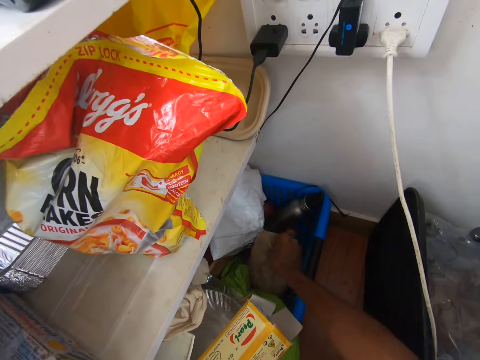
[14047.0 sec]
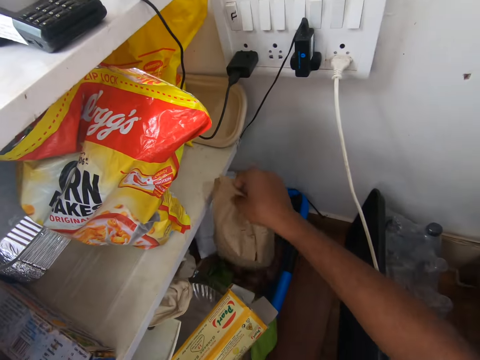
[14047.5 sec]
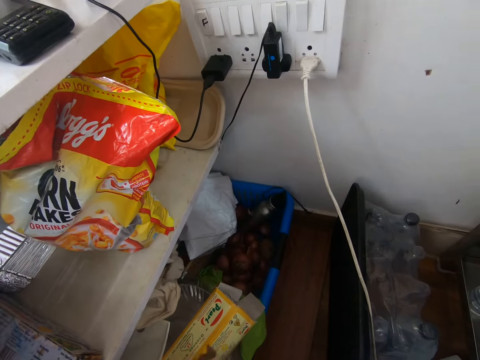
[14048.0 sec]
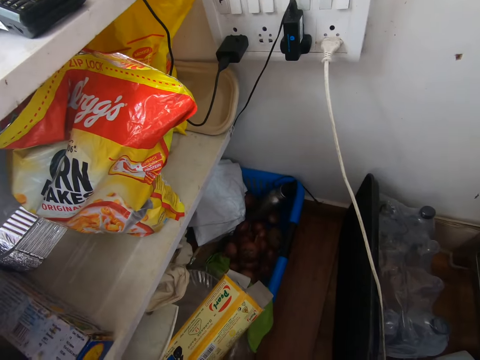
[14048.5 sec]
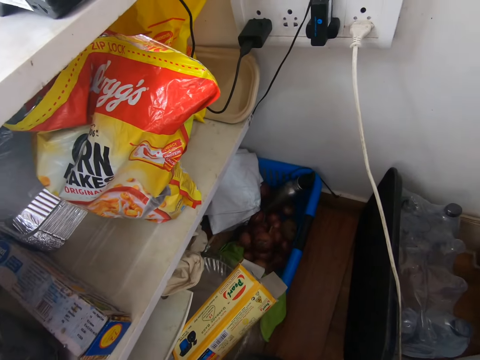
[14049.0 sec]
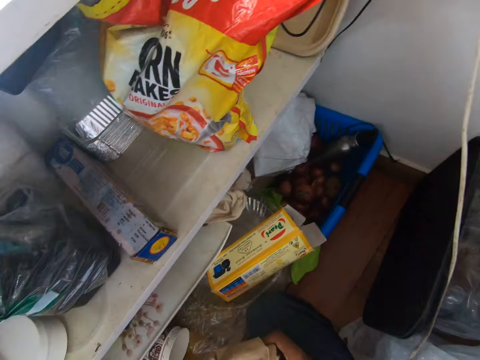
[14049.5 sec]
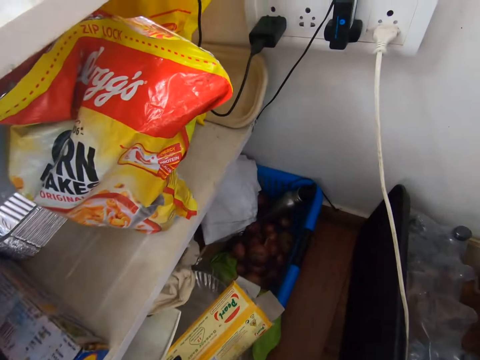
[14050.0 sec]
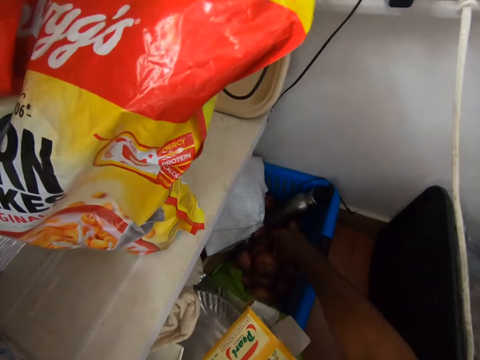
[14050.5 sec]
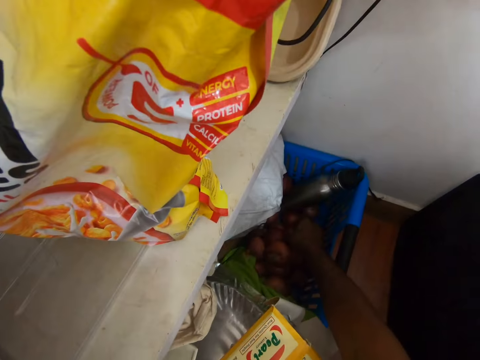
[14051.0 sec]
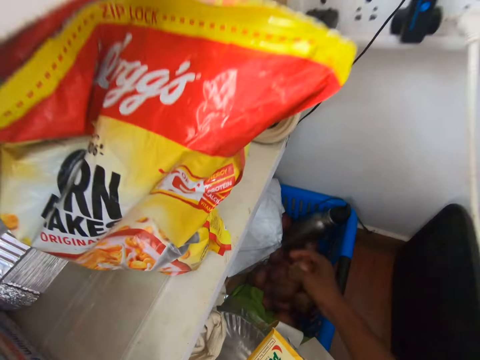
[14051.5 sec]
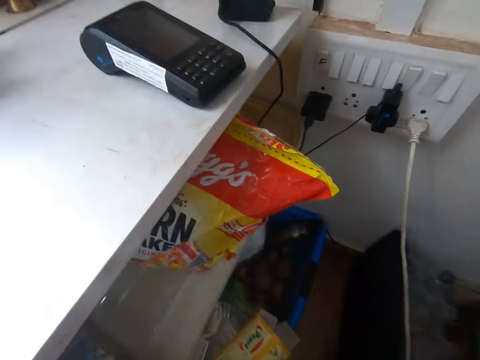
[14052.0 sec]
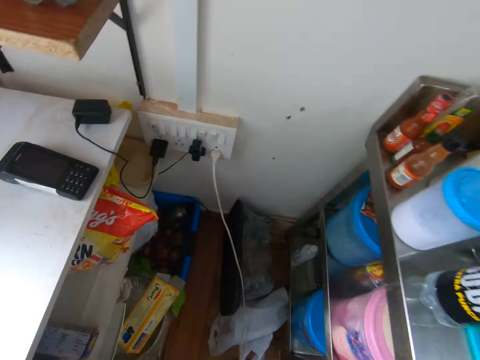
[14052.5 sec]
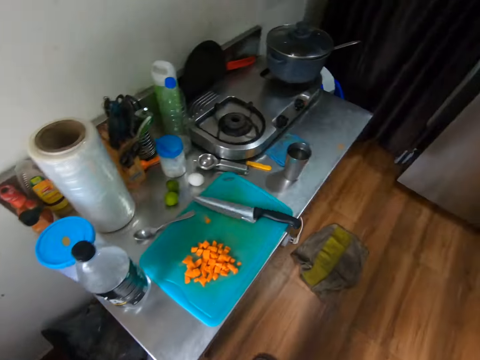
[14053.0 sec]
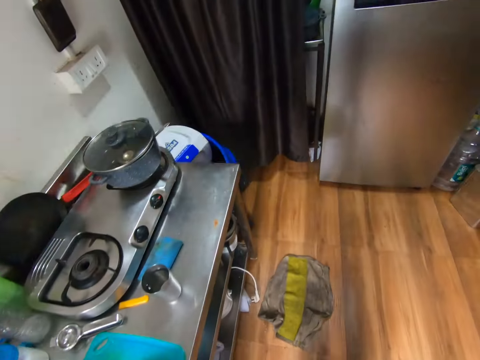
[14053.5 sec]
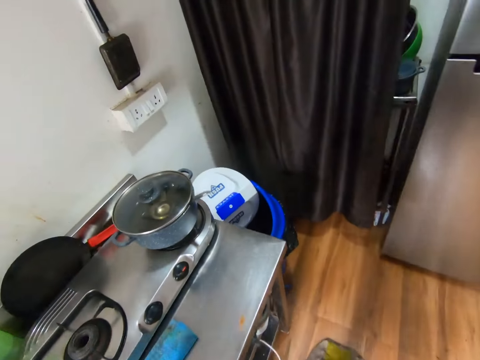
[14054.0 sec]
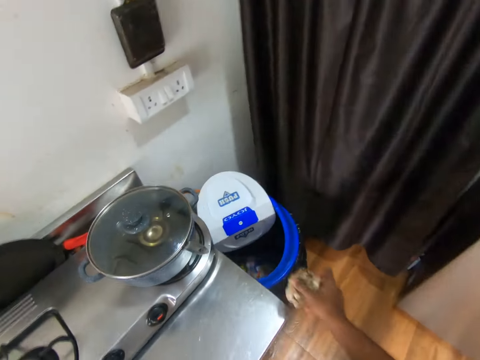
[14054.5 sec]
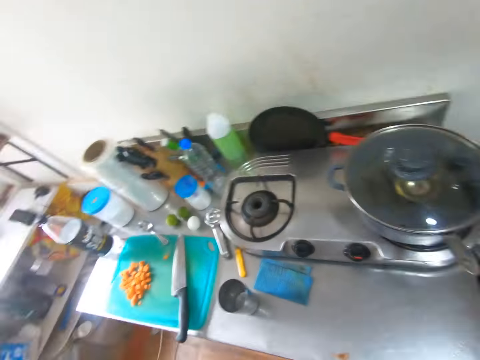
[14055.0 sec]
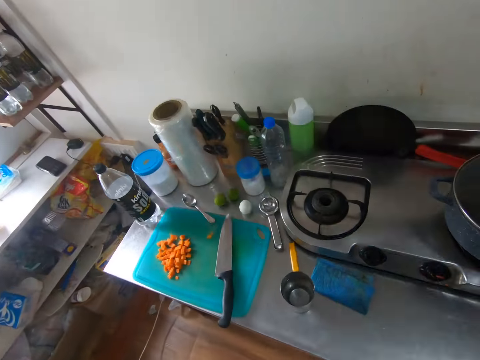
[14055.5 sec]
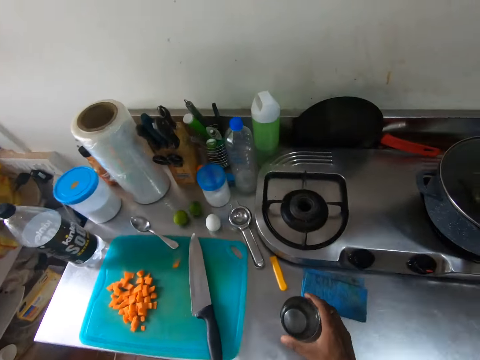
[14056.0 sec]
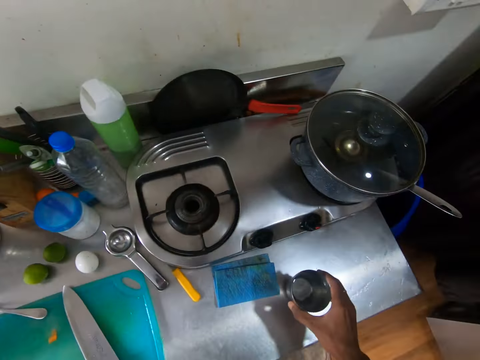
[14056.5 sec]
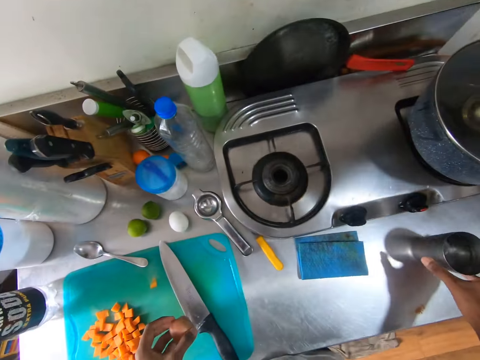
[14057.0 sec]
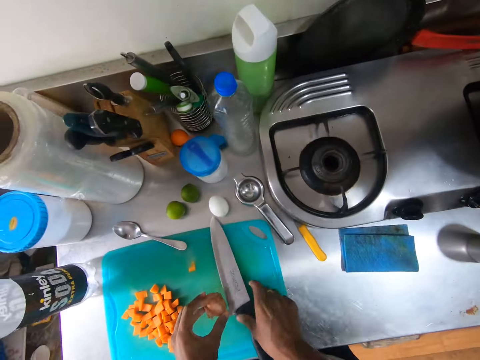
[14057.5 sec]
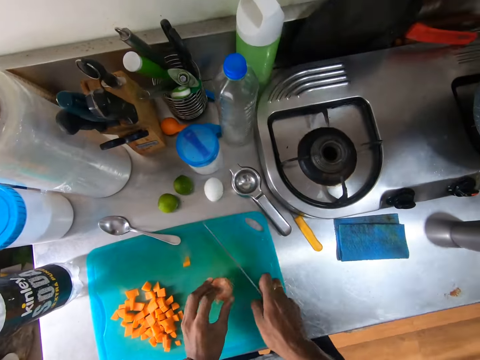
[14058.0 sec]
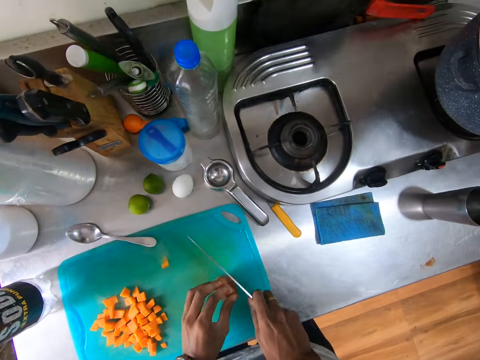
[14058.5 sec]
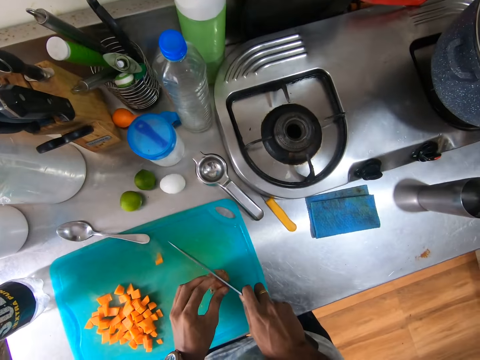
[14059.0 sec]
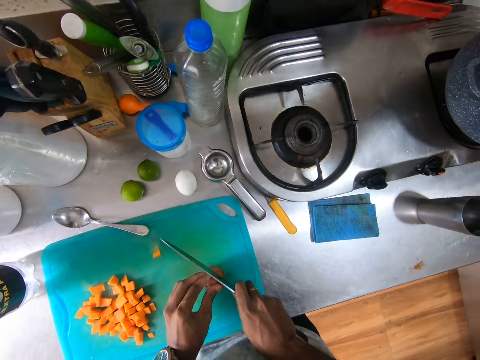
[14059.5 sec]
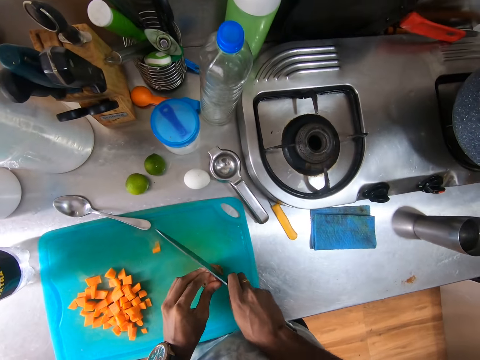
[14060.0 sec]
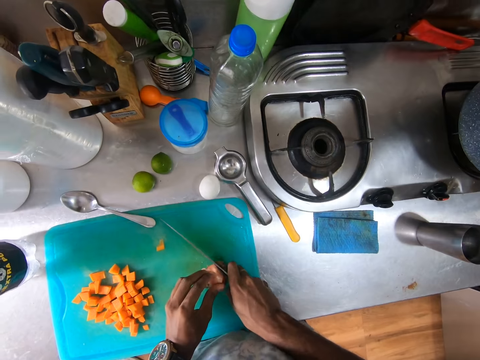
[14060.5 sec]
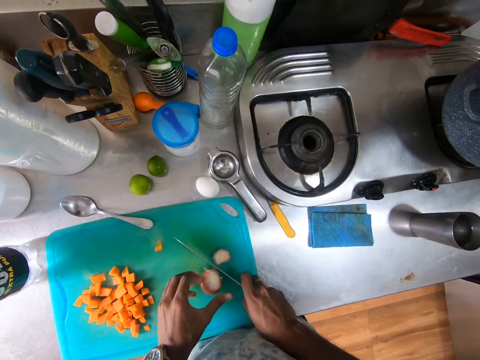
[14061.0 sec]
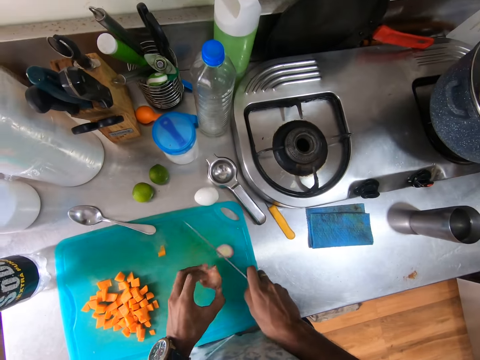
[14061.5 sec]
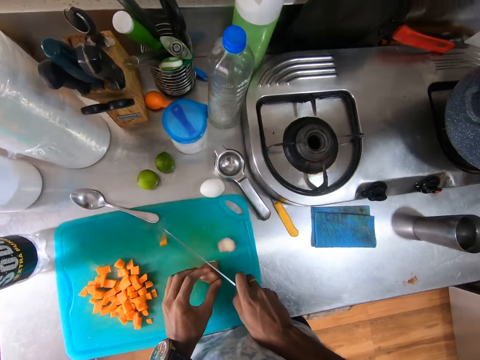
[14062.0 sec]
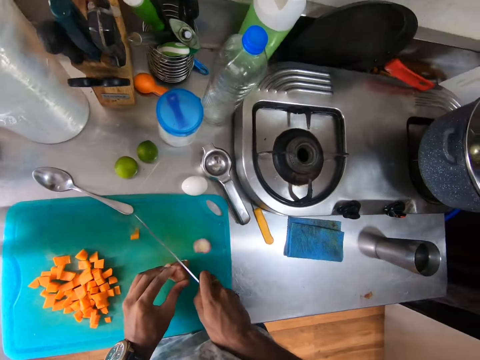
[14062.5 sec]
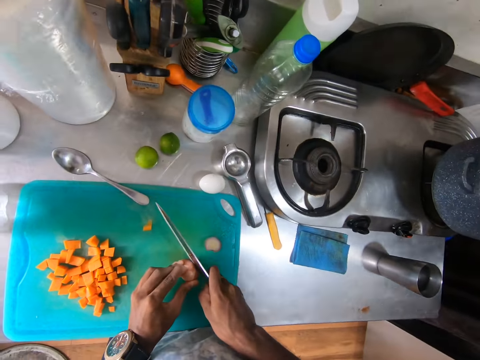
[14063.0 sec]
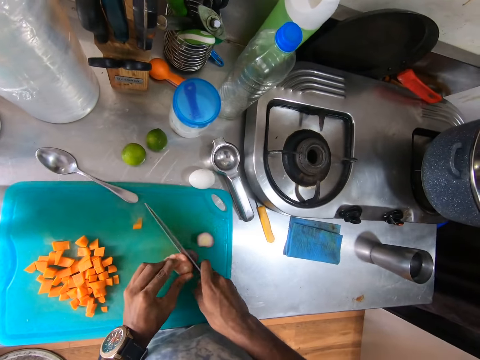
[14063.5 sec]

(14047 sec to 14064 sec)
The camera wearer picks the brown bag from the basket on the floor with her right hand. She picks an onion from the basket on the floor with her right hand. She stands. She drops dirt in the waste bin on the floor with her right hand. She moves a glass cup on the kitchen countertop with her right hand. She touches a knife. She picks the knife from the chopping board on the kitchen countertop with her right hand. She places the onion on the chopping board on the kitchen countertop with her left hand. She peels the onion with the knife. She chops the onion on the chopping board with the knife in her right hand. She adjusts the onion on the chopping board on the kitchen countertop with her left hand. She chops the onion on the chopping board with the knife in her right hand.

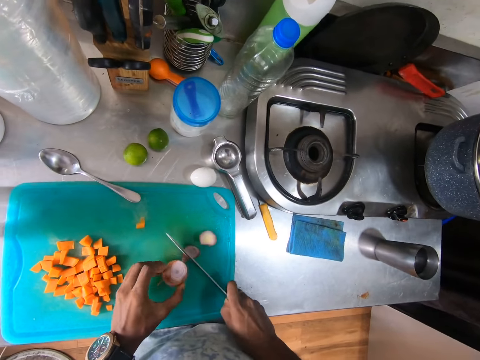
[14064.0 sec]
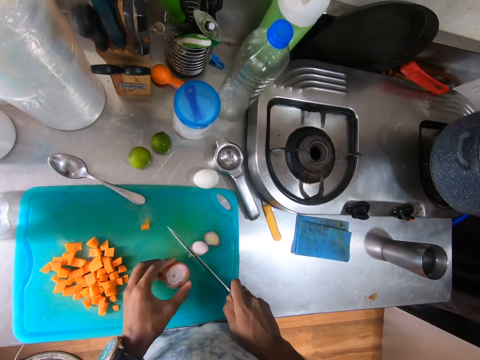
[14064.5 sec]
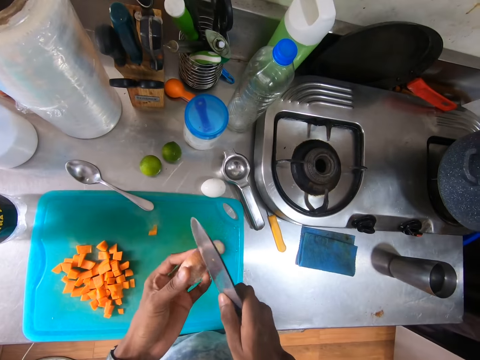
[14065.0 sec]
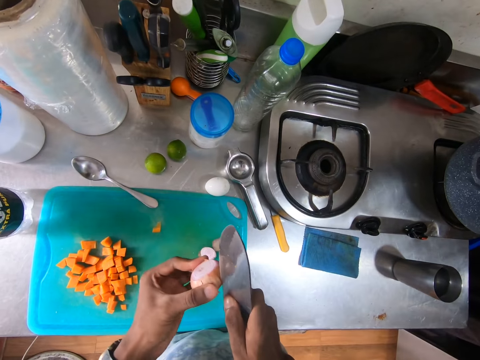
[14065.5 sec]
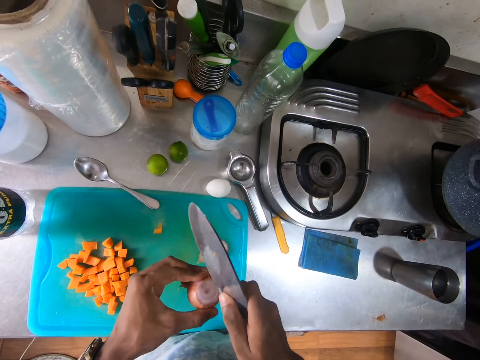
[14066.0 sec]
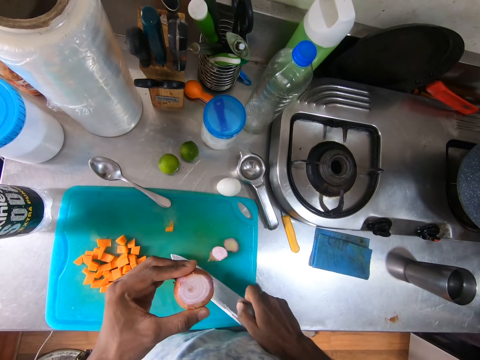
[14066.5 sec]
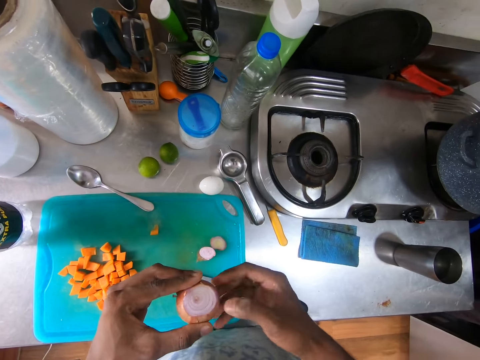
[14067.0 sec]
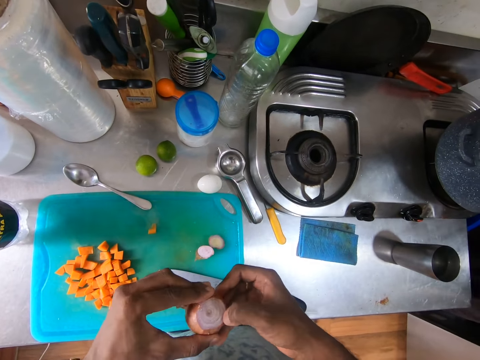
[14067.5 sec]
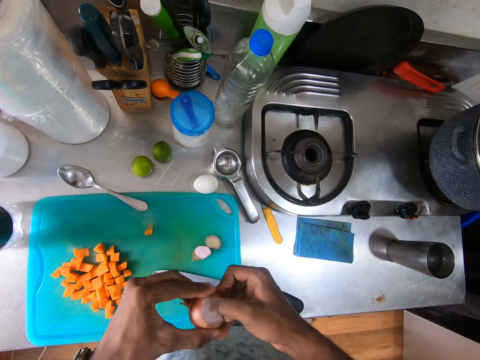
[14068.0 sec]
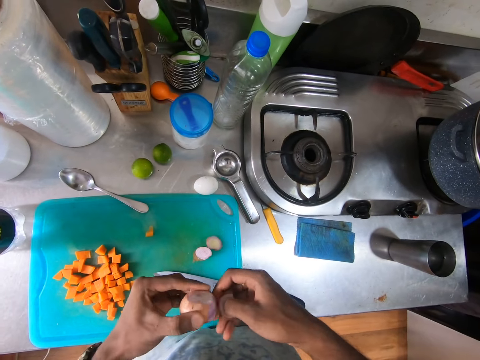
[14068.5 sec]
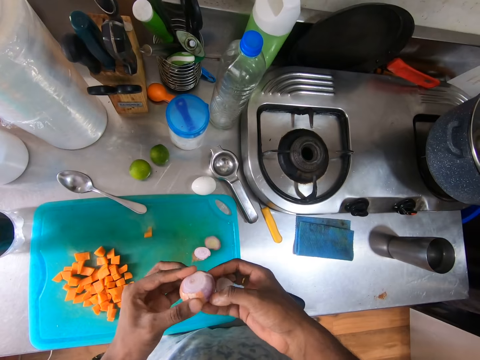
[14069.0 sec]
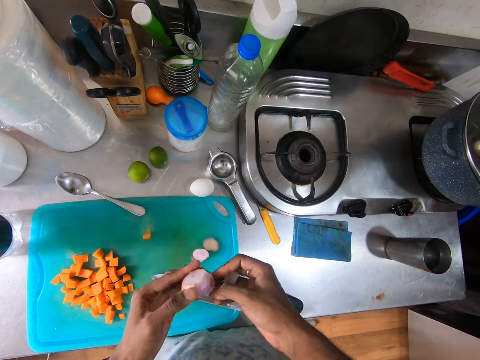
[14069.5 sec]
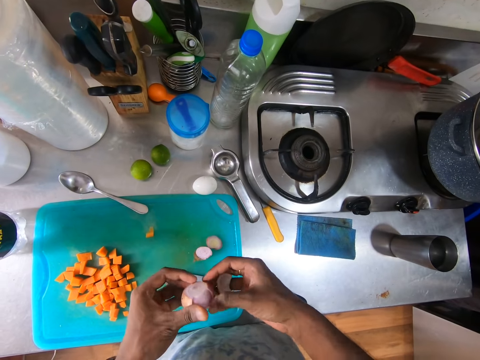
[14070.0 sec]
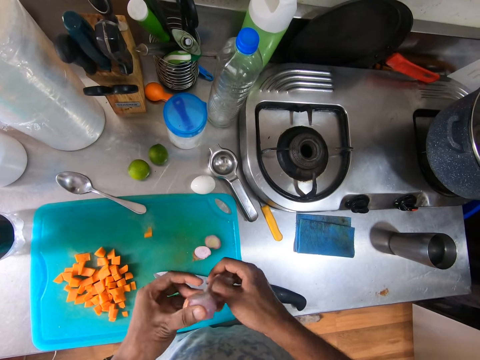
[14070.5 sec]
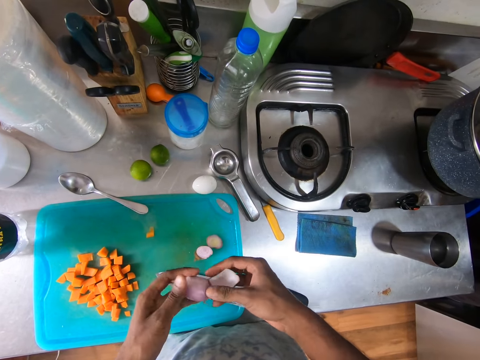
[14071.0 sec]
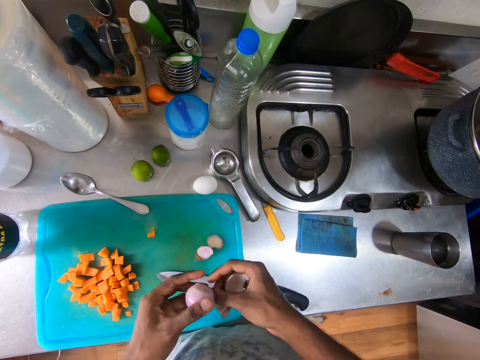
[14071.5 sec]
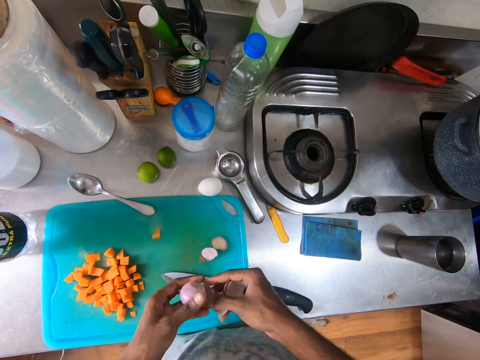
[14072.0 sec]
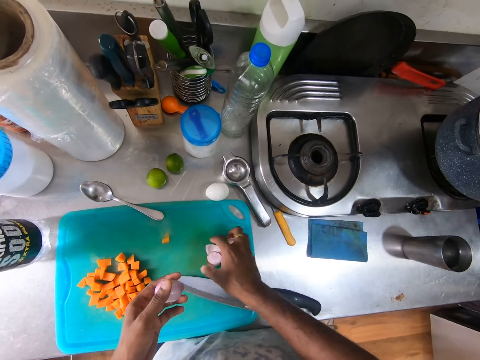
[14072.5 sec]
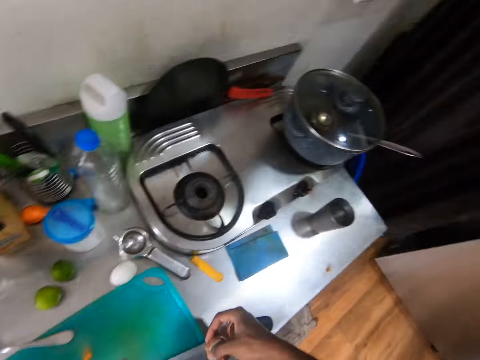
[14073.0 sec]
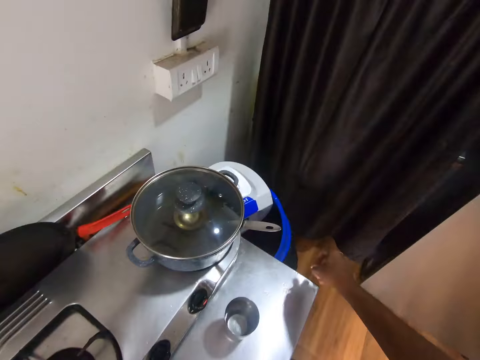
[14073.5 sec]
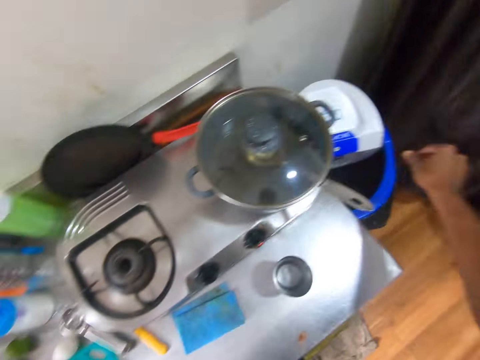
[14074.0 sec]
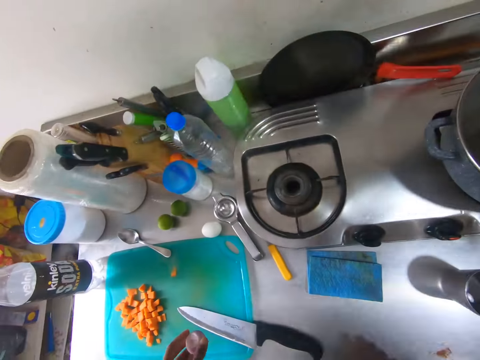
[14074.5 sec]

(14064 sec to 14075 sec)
The camera wearer adjusts the onion on the chopping board on the kitchen countertop with her left hand. She picks the onion from the chopping board on the kitchen countertop with her left hand. She cuts the onion in her left hand with the knife in her right hand. She places the knife on the chopping board on the kitchen countertop with her right hand. She peels the onion in her left hand with her right hand. She picks the onion peels from the chopping board on the kitchen countertop with her right hand. She drops the onion peels in the waste bin on the floor with her right hand.
